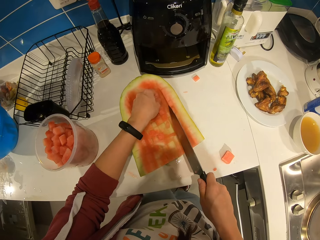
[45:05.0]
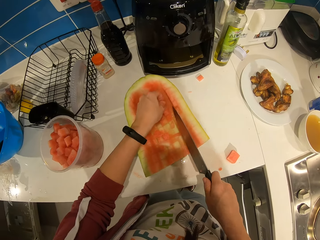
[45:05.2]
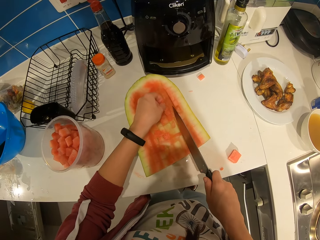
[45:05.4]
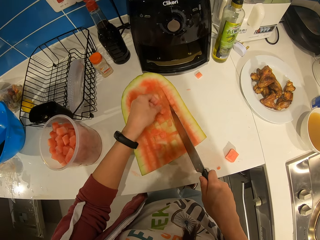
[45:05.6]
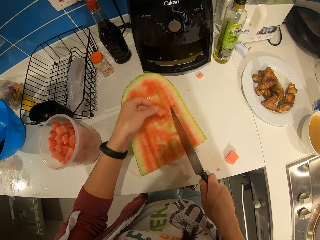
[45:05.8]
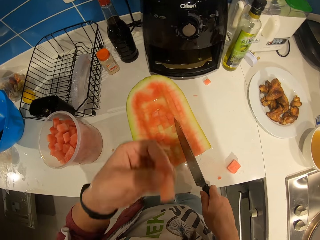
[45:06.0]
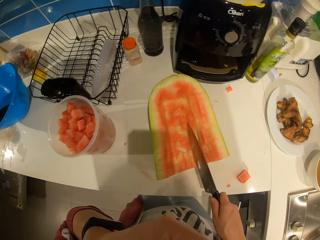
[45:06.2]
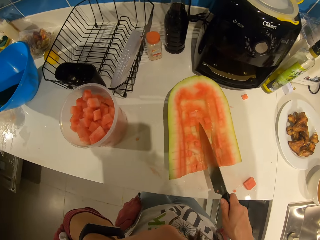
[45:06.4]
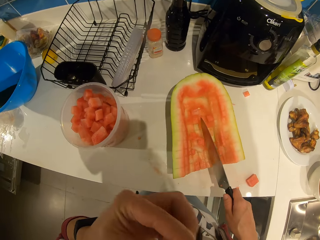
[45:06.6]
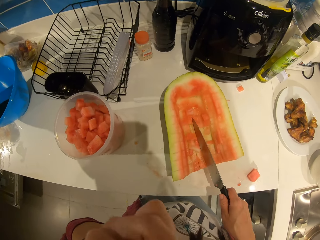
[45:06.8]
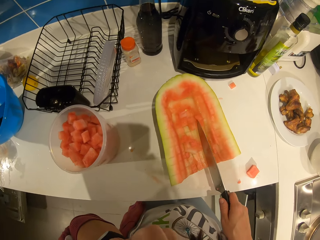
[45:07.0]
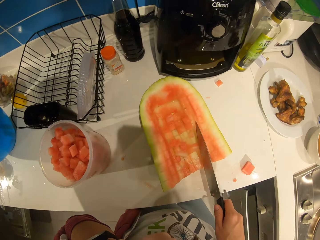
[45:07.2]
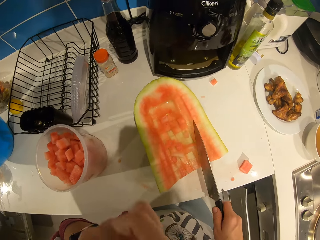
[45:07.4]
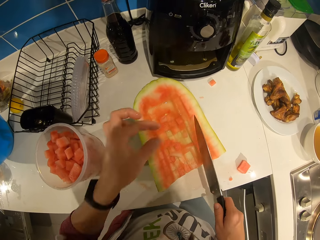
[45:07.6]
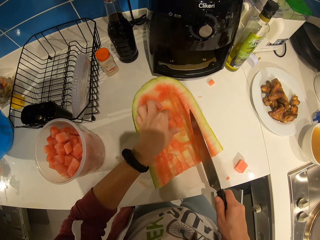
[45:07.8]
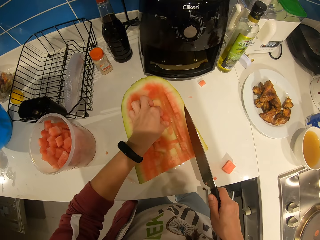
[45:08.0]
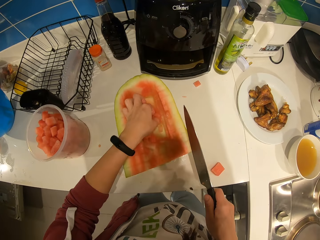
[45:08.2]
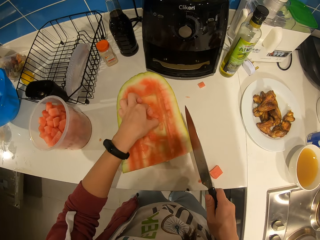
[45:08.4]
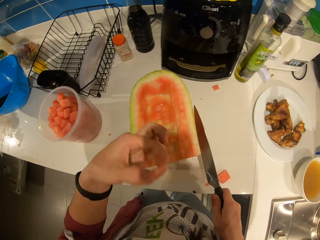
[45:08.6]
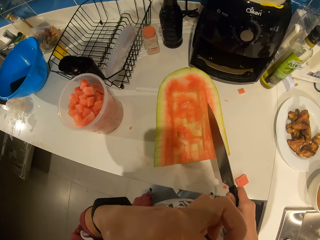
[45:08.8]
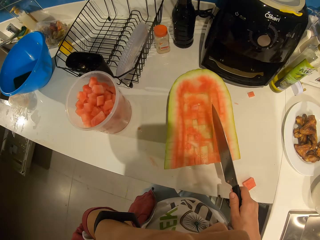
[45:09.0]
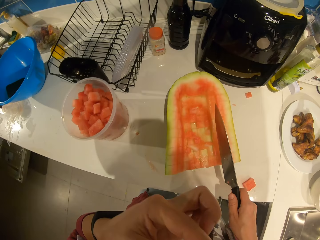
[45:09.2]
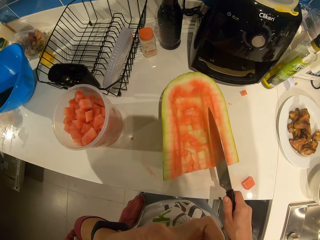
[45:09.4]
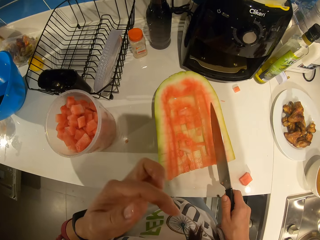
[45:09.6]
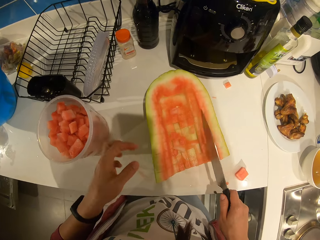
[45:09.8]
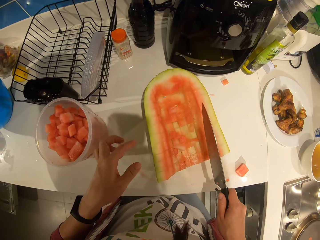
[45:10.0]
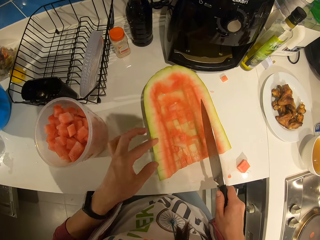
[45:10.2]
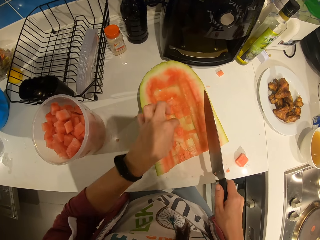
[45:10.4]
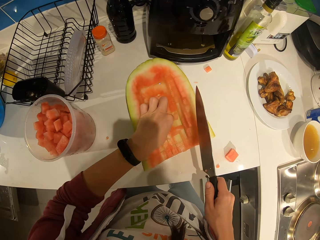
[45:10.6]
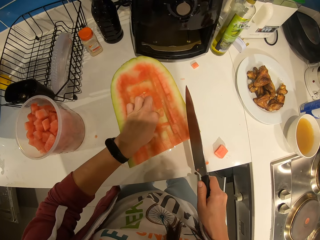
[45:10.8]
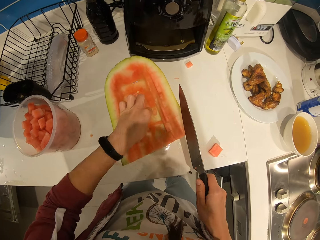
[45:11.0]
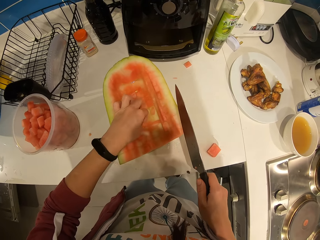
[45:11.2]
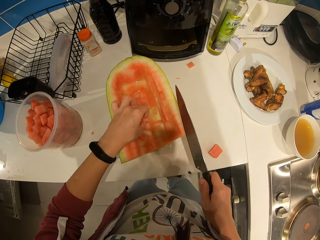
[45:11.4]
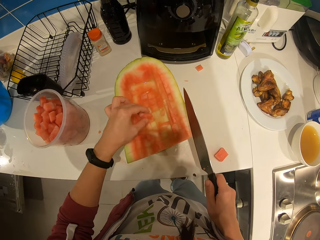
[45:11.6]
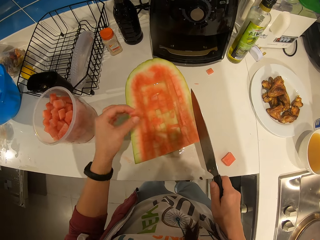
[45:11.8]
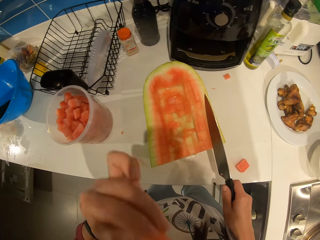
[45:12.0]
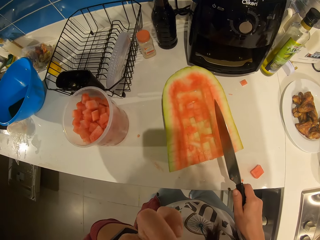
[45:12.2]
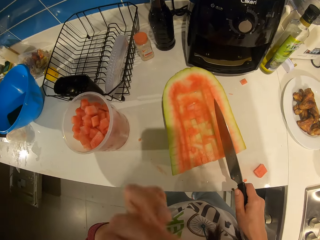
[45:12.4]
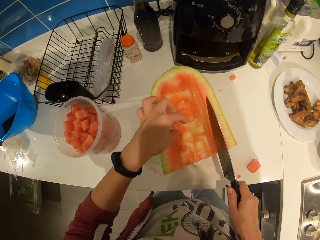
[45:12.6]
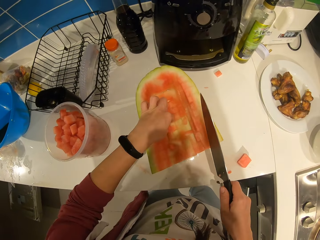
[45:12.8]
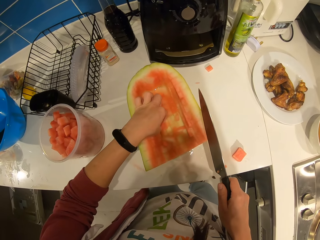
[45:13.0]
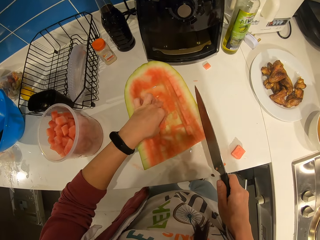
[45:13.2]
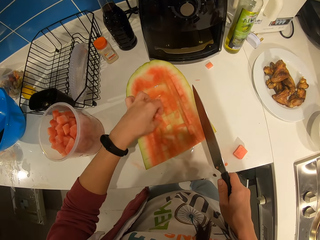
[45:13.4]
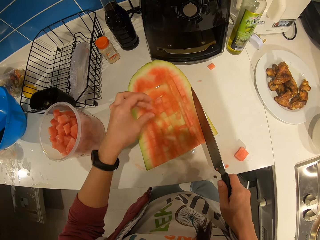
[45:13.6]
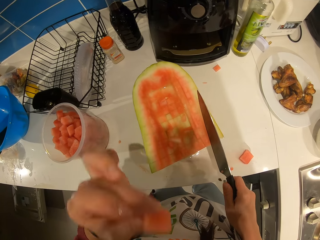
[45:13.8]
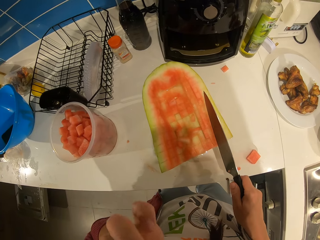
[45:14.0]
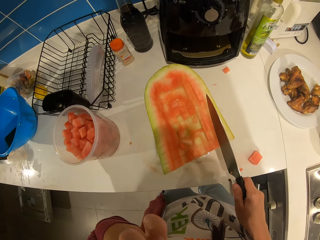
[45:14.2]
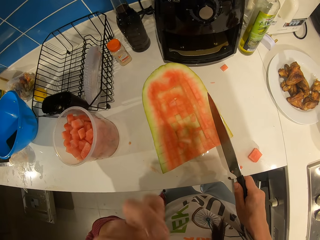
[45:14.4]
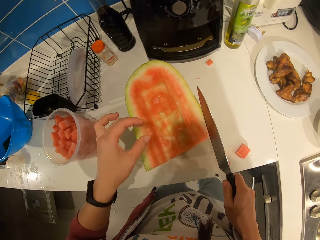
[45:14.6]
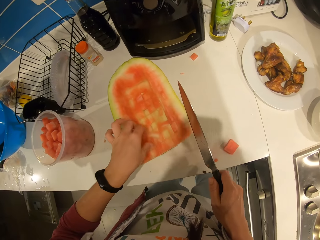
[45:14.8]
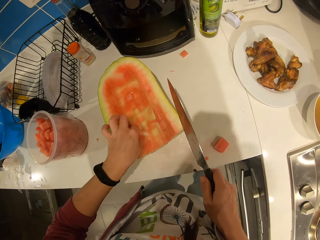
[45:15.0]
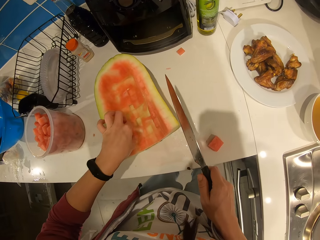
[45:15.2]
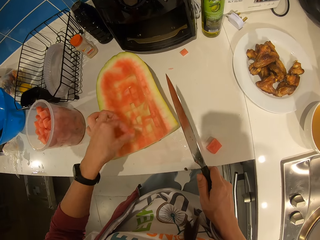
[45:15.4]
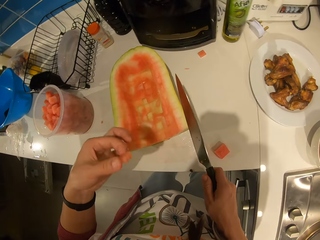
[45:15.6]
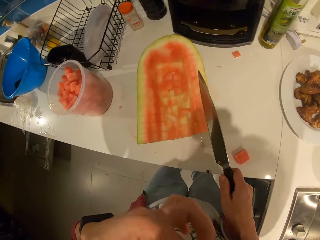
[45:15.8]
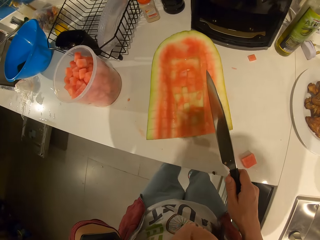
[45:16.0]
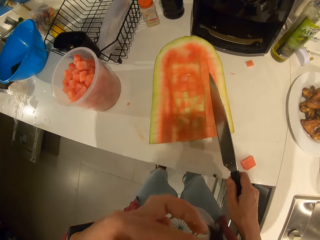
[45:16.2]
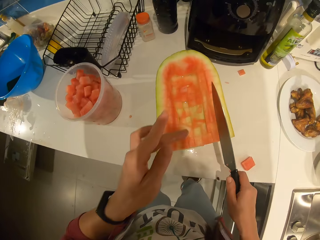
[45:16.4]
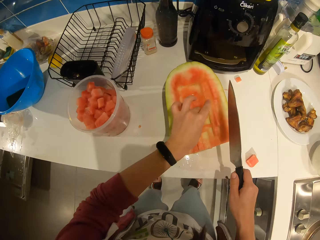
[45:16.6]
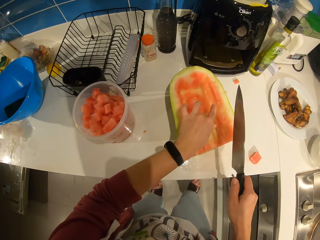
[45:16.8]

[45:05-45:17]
The camera wearer picks the piece of watermelon. They eat watermelon pieces from the watermelon. They pick the piece of watermelon and eat the piece of watermelon. They pick the piece of watermelon and eat the piece of watermelon. They pick the piece of watermelon and eat the piece of watermelon.

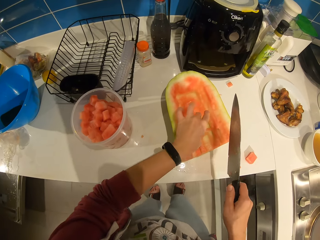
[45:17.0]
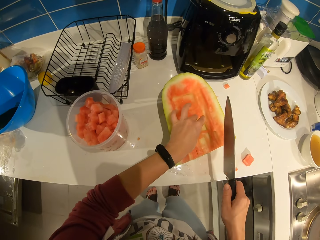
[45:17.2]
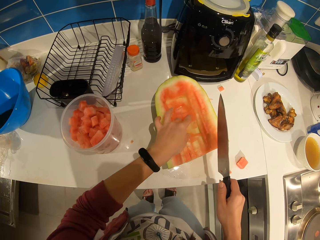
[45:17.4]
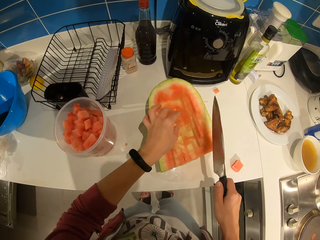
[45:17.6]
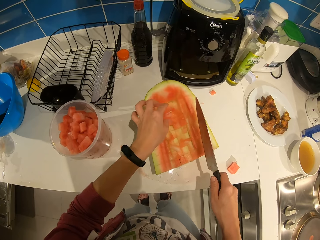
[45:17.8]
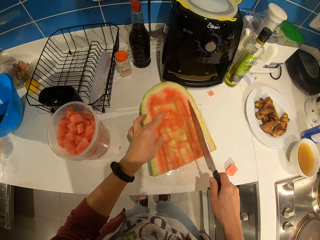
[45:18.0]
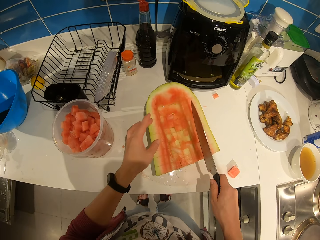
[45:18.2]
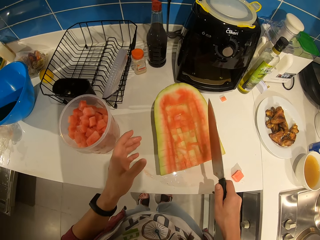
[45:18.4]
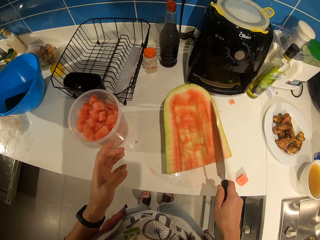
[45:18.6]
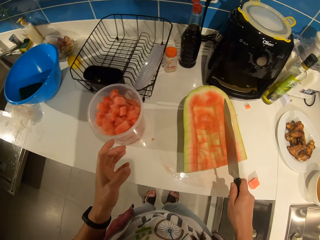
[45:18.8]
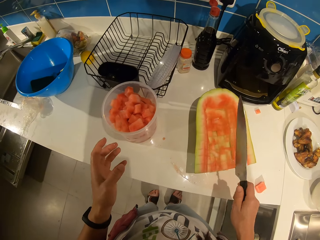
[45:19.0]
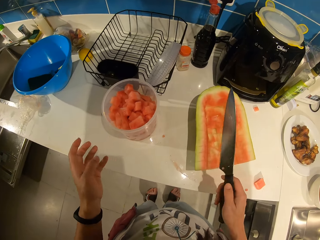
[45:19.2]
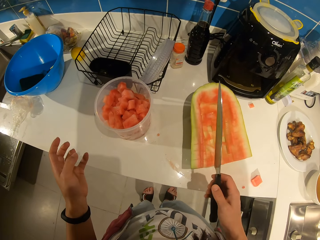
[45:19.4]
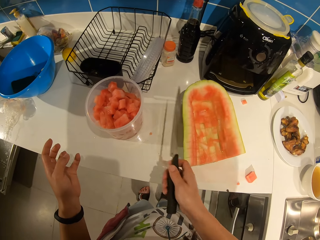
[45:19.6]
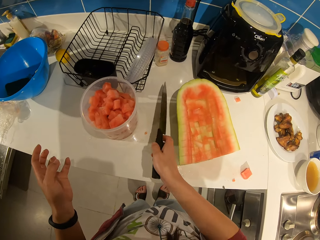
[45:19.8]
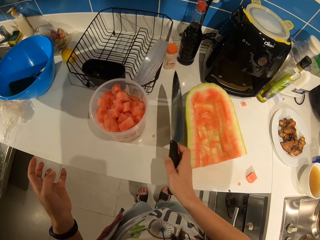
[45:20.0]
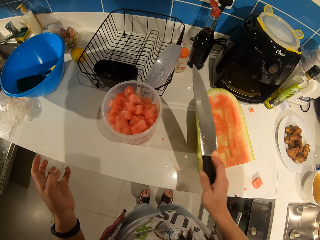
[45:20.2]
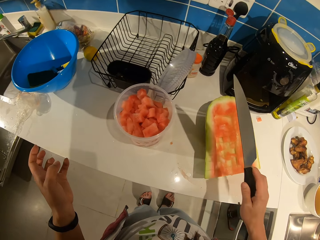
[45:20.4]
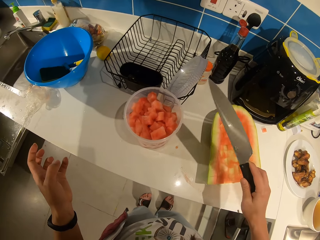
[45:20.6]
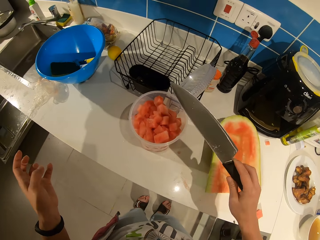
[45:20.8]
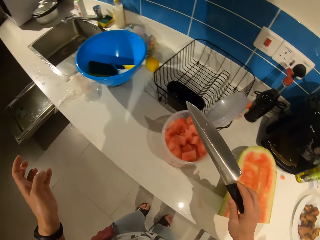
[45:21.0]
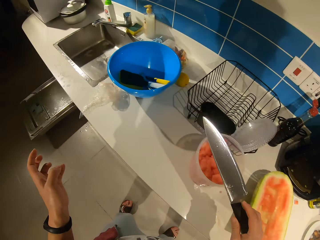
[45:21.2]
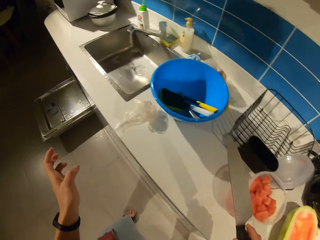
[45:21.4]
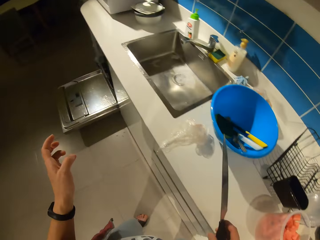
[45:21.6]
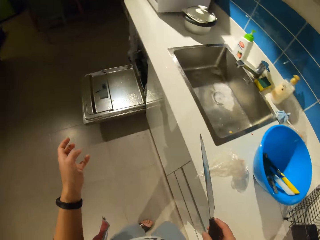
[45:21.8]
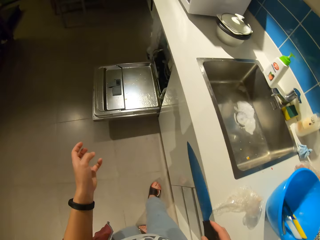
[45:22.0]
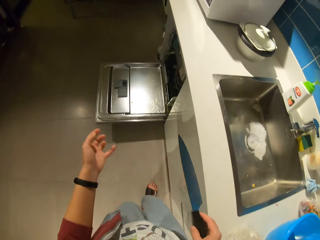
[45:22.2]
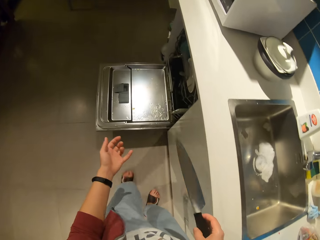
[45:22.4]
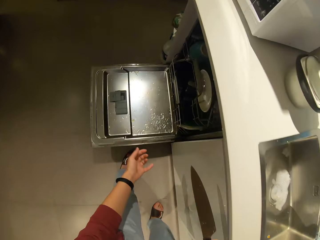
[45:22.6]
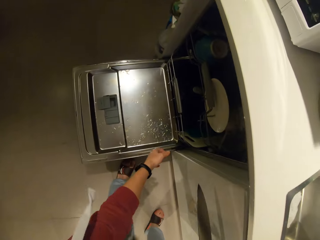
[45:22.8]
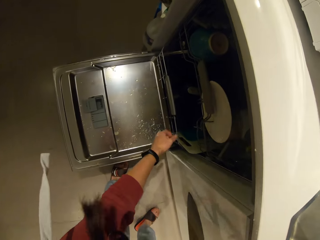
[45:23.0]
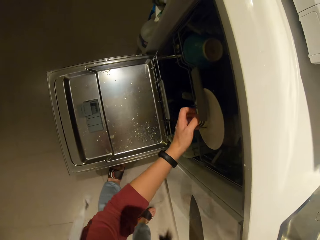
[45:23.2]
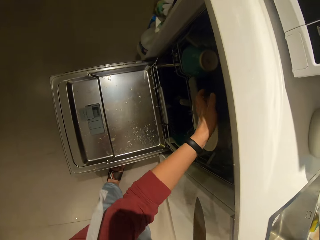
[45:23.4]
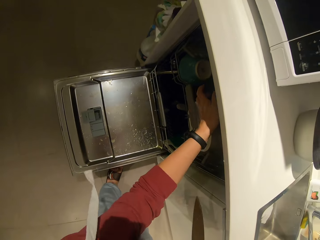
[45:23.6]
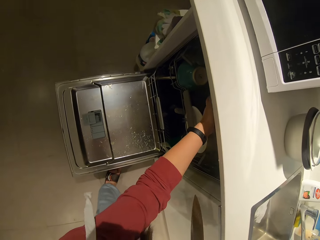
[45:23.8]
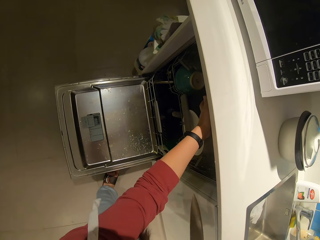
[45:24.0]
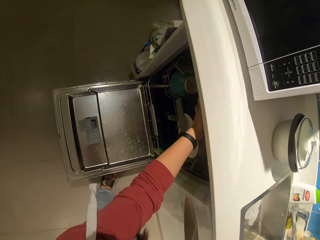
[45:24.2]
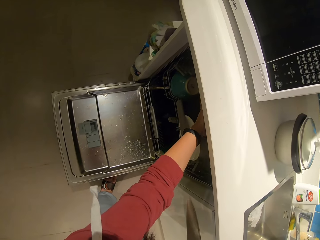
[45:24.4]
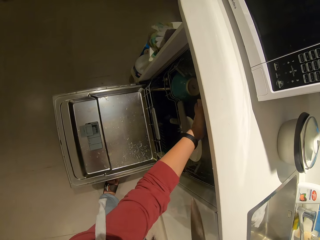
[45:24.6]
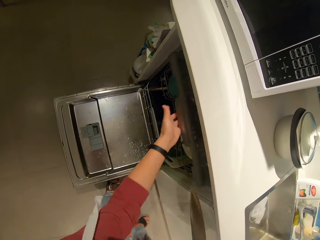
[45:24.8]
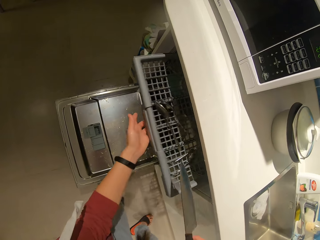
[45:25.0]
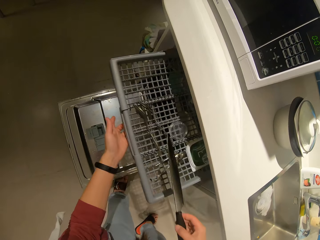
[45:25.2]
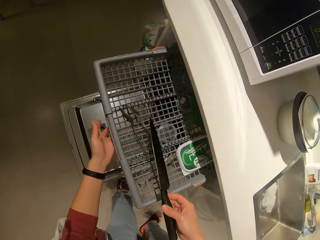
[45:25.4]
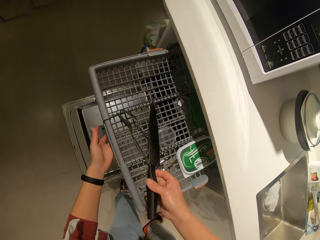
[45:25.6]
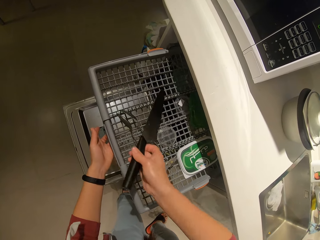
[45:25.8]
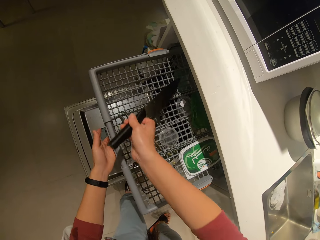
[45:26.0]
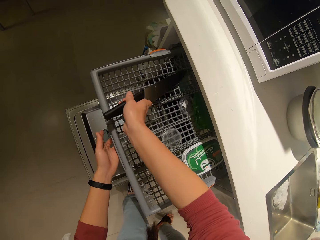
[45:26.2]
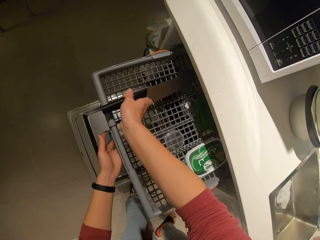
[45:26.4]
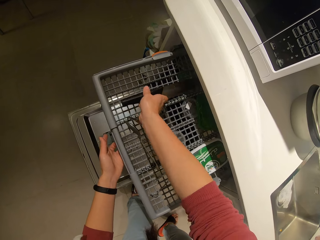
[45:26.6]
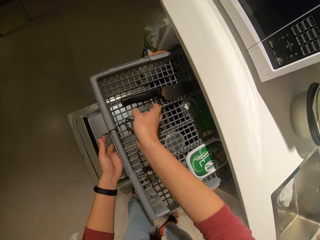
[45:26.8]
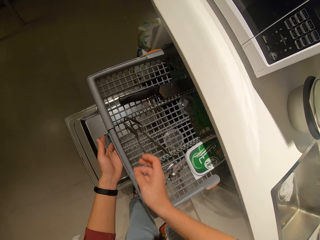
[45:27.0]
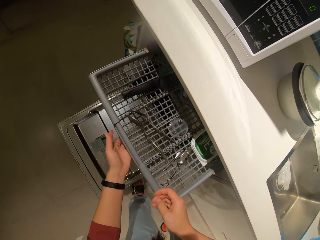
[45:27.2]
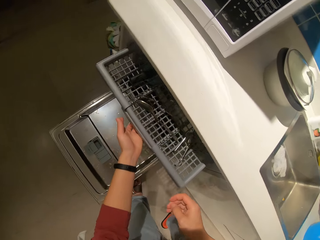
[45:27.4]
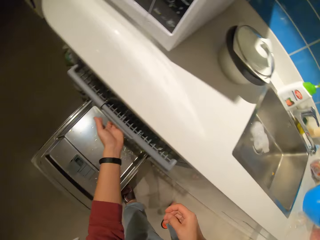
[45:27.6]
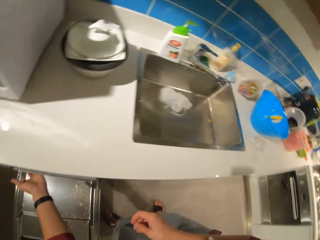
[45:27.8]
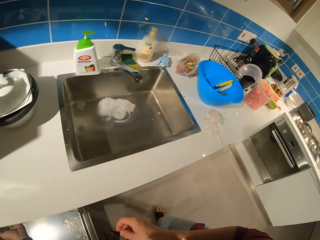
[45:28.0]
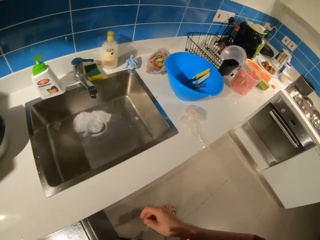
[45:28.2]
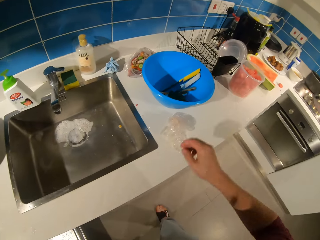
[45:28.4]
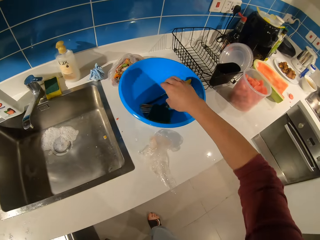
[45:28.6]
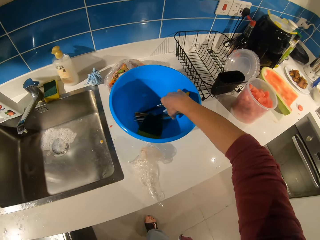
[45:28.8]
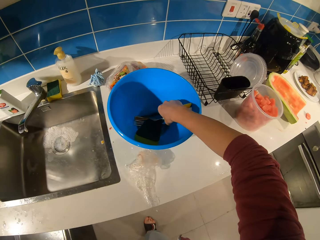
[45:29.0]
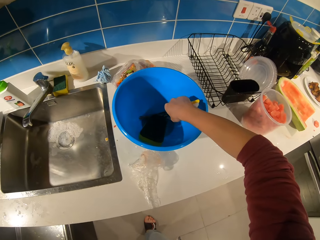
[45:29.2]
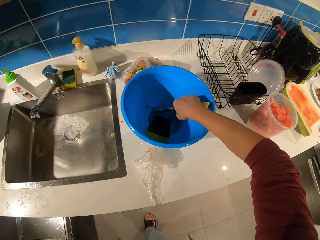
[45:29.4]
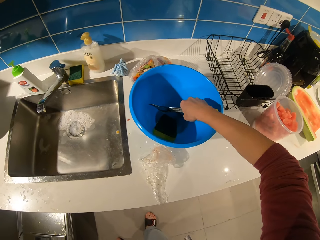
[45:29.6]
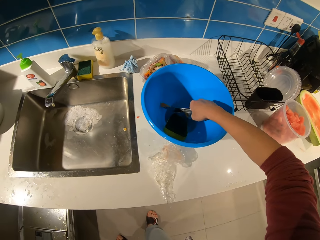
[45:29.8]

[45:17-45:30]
The camera wearer shakes the knife. They walk in the room. They open a drawer. They pull out a rack from the dishwasher. They drop the knife on the rack. They close the drawer. They push back the rack inside the dishwasher. They pick up cutleries from a bowl.
